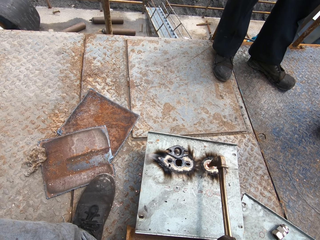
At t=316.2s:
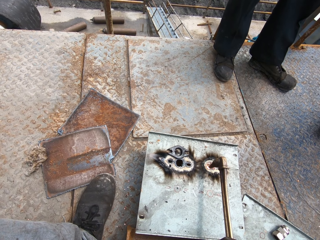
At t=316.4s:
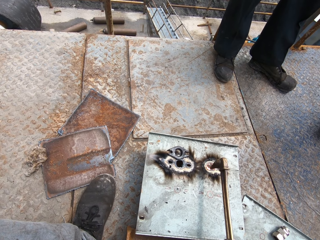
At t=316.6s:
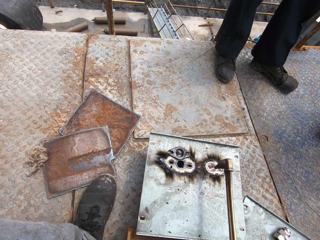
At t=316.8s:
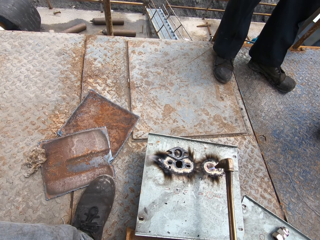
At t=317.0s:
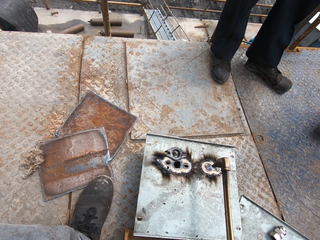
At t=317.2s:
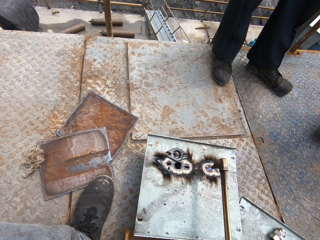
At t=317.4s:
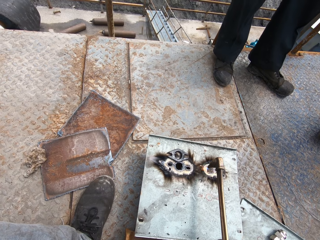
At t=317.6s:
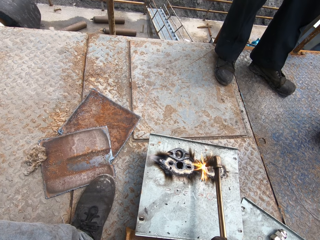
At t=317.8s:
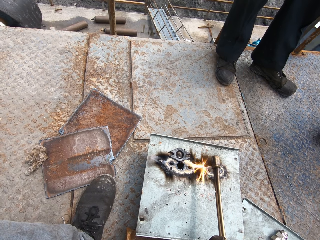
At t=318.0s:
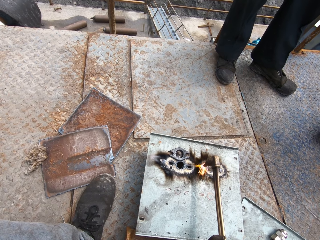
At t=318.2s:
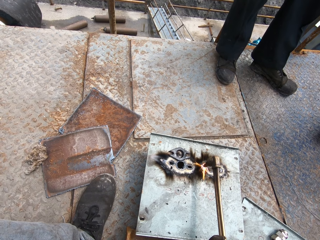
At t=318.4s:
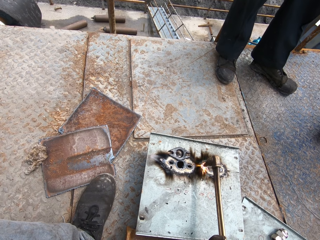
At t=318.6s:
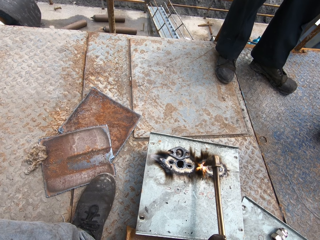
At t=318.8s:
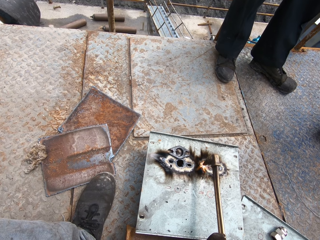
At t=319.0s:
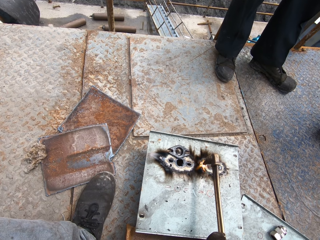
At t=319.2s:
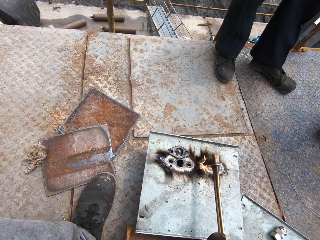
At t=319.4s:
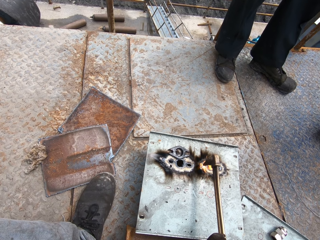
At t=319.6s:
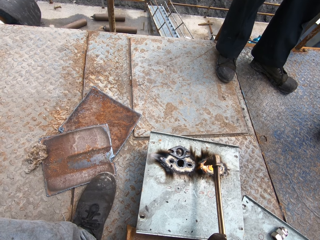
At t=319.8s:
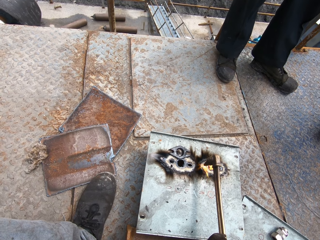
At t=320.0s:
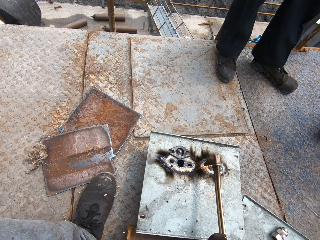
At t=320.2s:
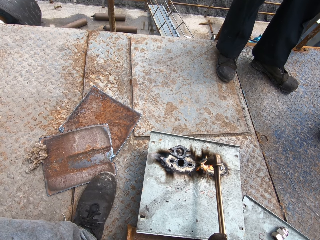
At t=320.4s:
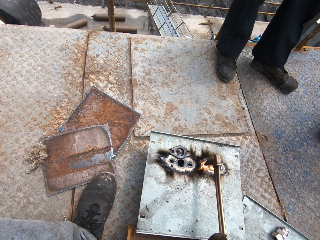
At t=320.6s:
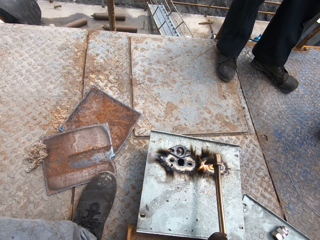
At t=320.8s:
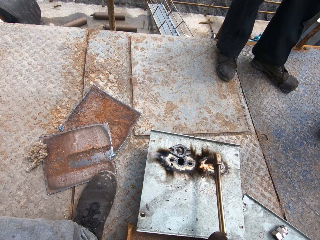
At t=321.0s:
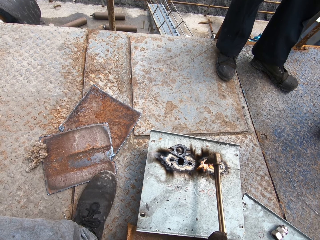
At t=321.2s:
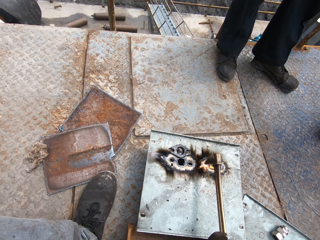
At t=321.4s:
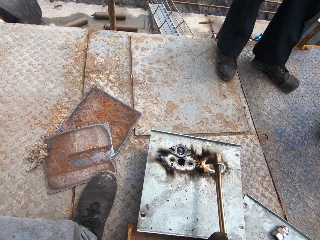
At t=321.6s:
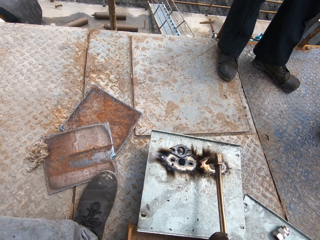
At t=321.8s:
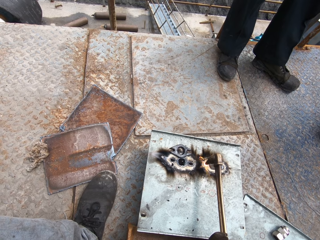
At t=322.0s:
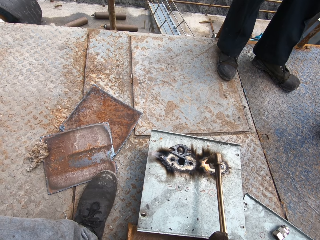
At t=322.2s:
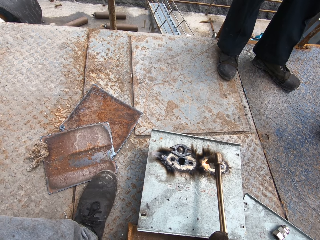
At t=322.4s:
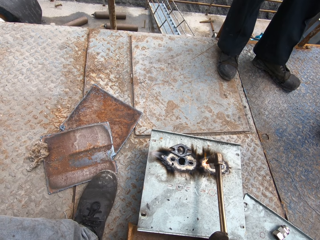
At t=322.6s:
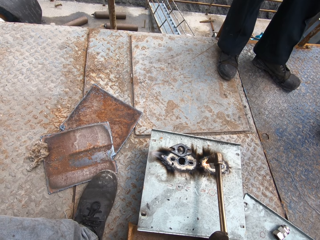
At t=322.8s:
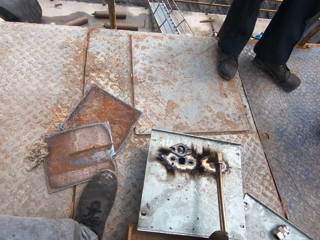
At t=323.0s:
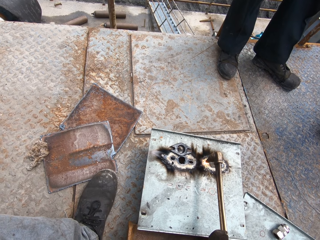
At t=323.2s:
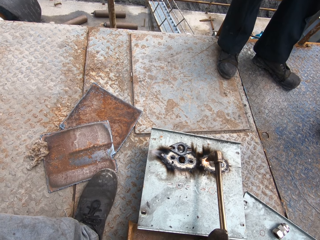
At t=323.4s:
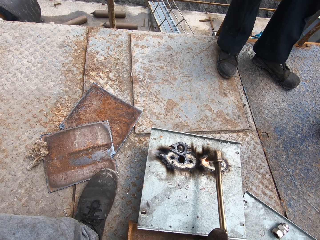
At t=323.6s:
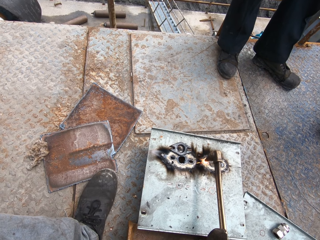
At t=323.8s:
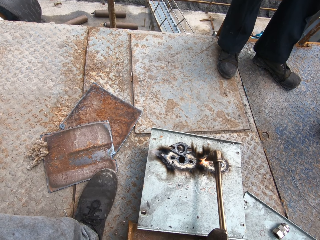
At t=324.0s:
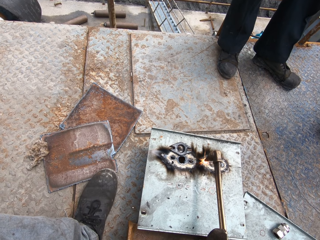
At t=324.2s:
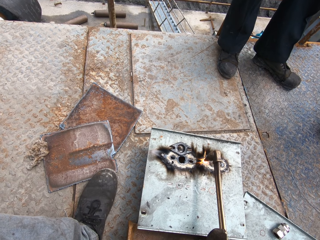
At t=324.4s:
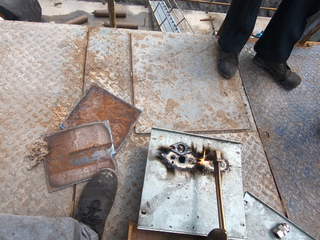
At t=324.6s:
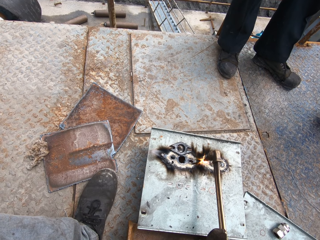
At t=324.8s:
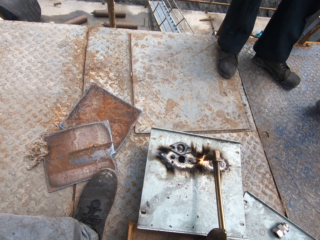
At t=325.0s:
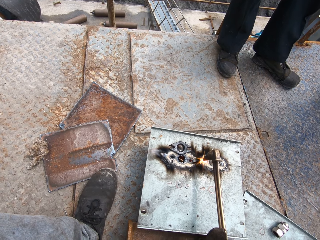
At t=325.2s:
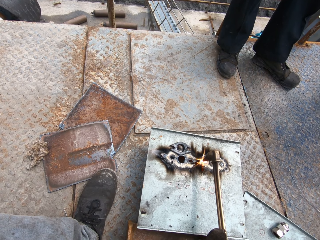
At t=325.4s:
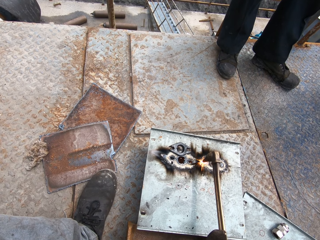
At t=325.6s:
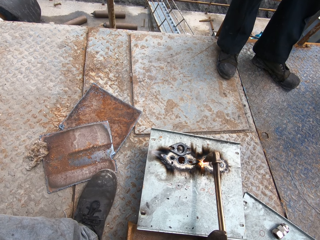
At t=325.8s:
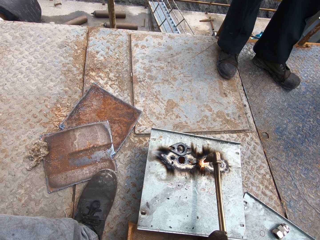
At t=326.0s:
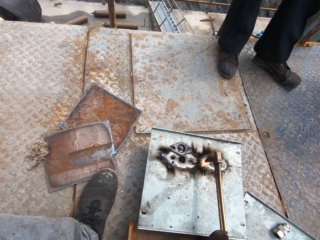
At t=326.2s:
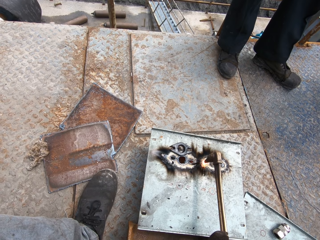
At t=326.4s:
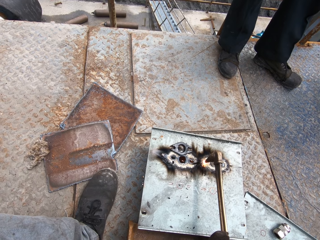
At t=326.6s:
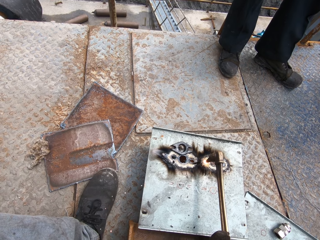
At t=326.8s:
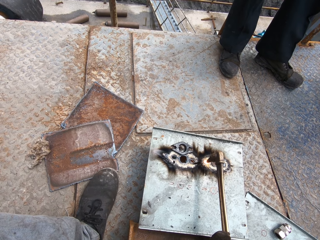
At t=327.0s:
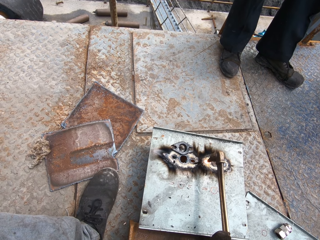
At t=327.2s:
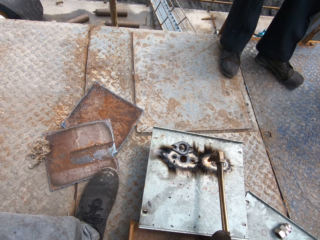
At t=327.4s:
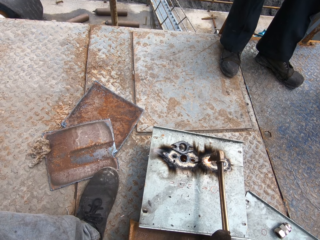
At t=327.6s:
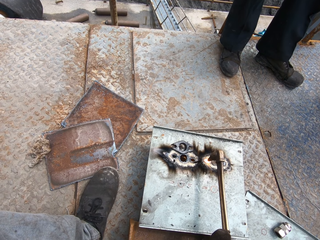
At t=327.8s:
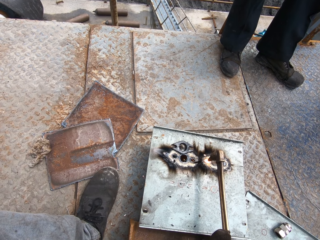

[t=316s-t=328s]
The camera wearer cuts a hole into the metal plate on the floor with the flaming blowtorch in his right hand.

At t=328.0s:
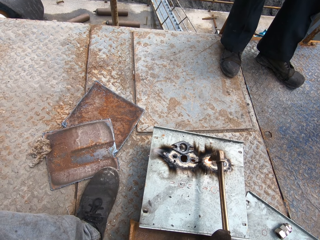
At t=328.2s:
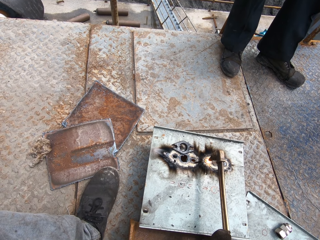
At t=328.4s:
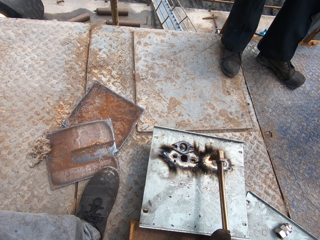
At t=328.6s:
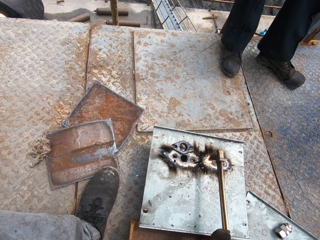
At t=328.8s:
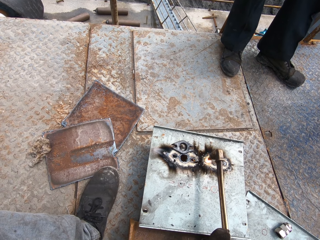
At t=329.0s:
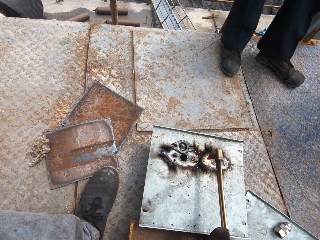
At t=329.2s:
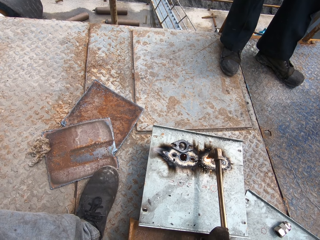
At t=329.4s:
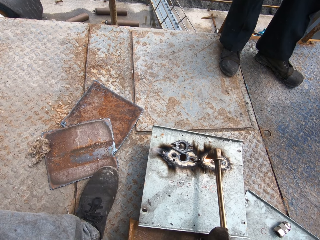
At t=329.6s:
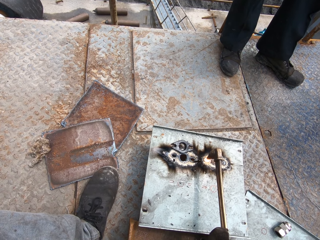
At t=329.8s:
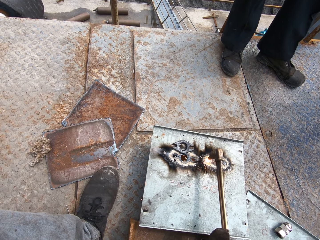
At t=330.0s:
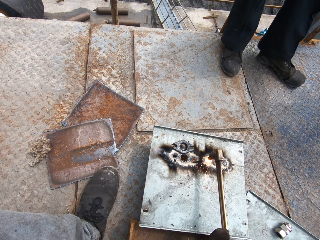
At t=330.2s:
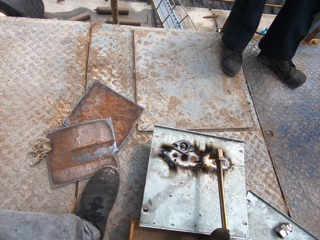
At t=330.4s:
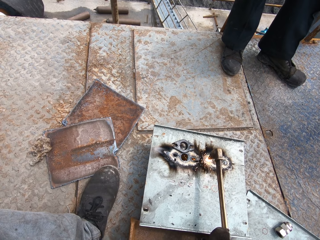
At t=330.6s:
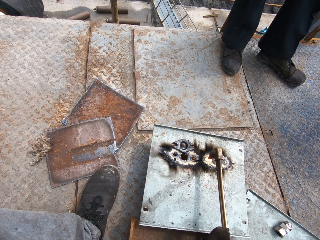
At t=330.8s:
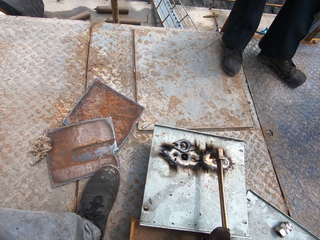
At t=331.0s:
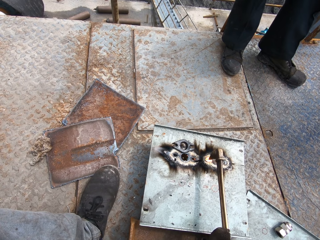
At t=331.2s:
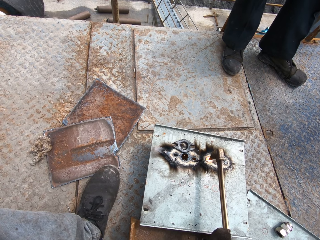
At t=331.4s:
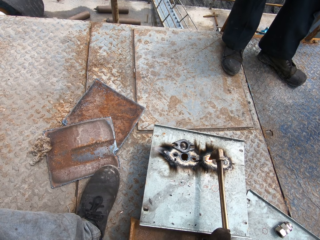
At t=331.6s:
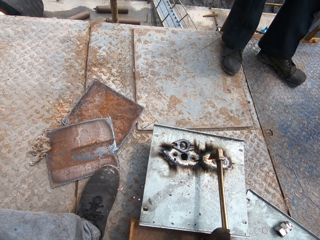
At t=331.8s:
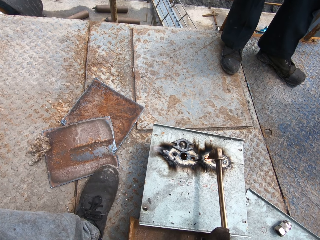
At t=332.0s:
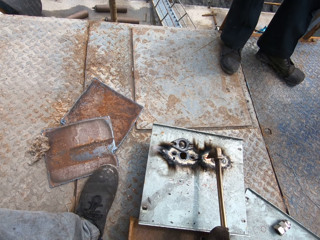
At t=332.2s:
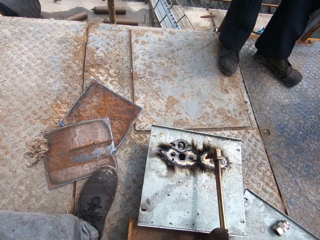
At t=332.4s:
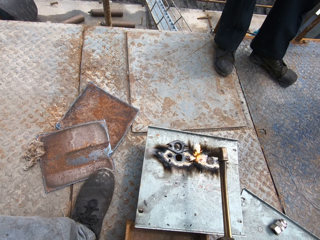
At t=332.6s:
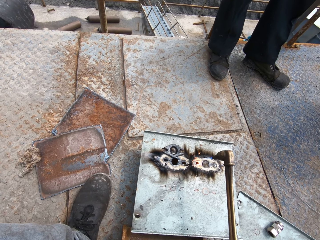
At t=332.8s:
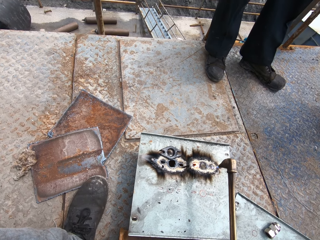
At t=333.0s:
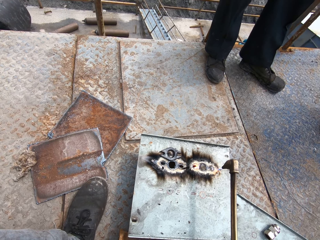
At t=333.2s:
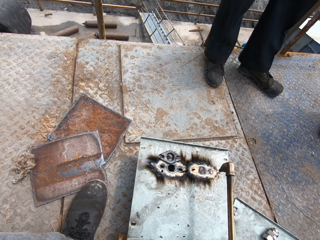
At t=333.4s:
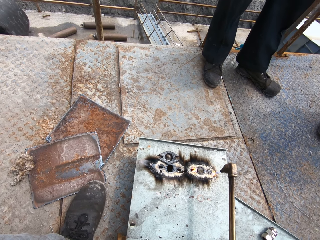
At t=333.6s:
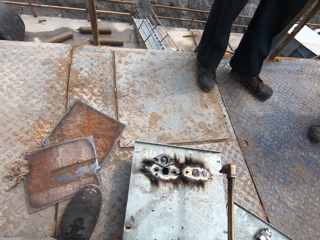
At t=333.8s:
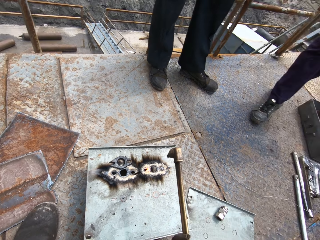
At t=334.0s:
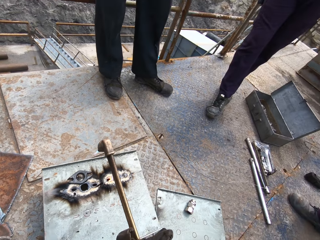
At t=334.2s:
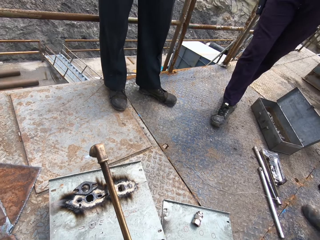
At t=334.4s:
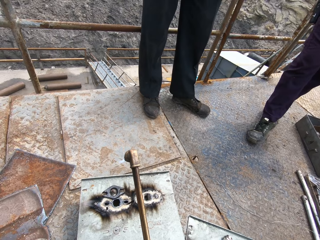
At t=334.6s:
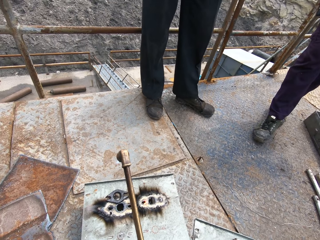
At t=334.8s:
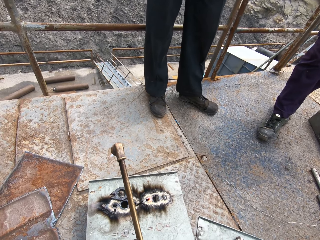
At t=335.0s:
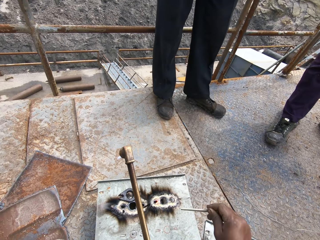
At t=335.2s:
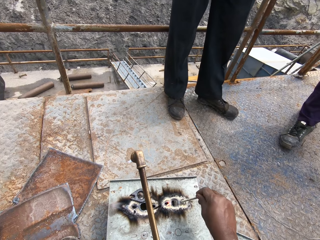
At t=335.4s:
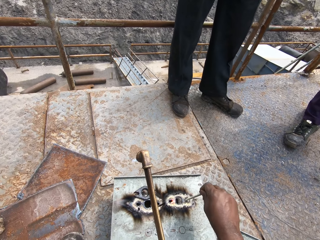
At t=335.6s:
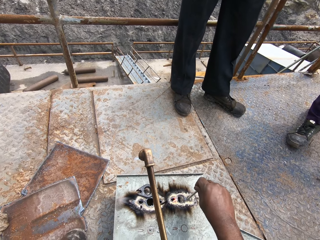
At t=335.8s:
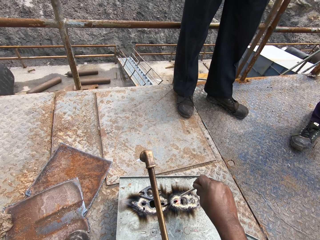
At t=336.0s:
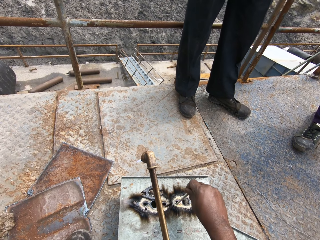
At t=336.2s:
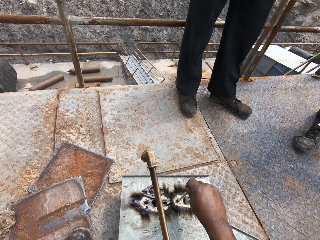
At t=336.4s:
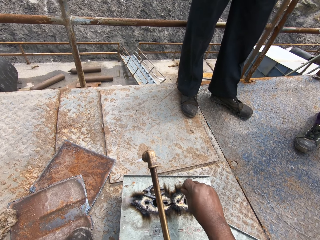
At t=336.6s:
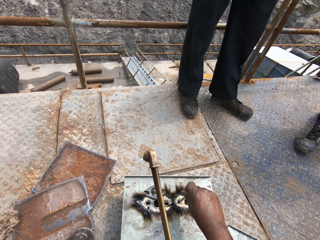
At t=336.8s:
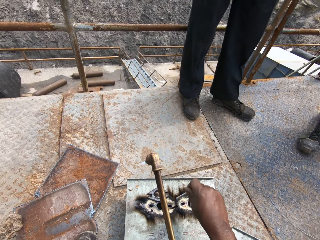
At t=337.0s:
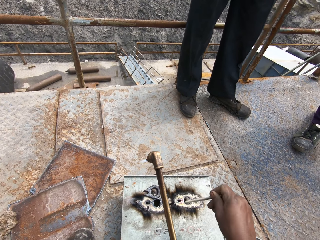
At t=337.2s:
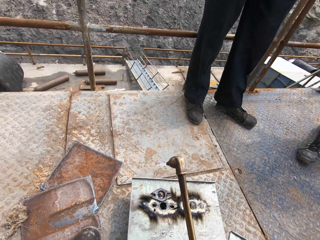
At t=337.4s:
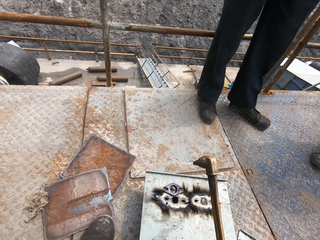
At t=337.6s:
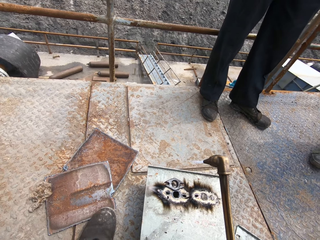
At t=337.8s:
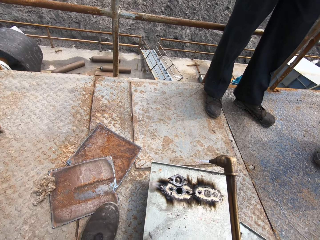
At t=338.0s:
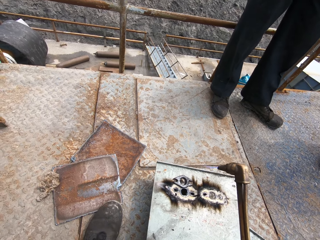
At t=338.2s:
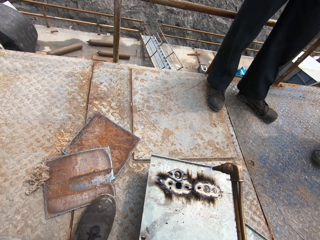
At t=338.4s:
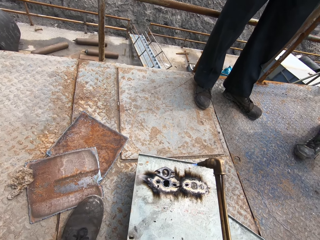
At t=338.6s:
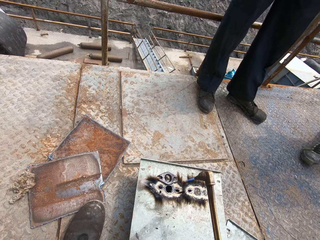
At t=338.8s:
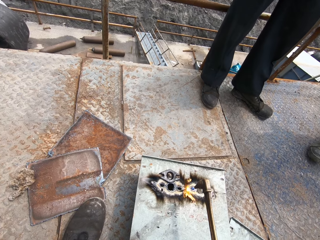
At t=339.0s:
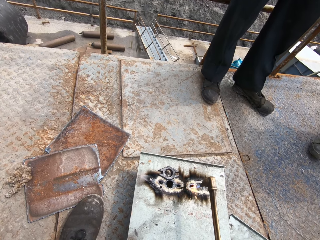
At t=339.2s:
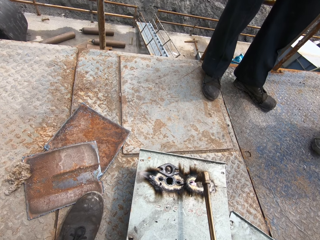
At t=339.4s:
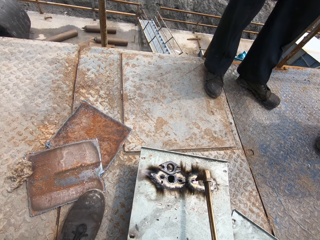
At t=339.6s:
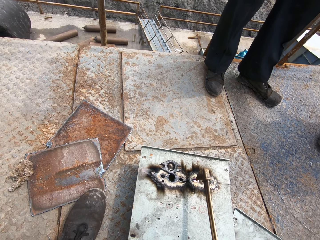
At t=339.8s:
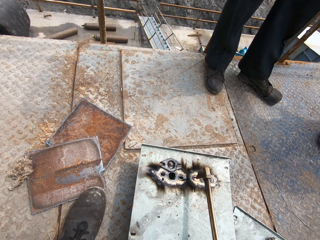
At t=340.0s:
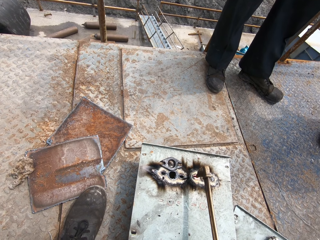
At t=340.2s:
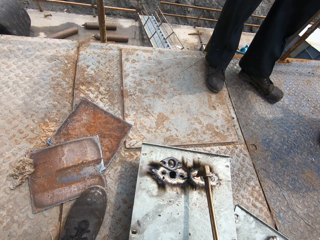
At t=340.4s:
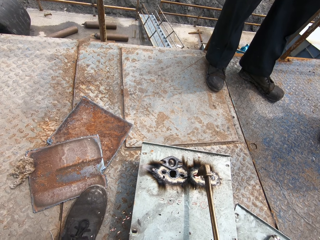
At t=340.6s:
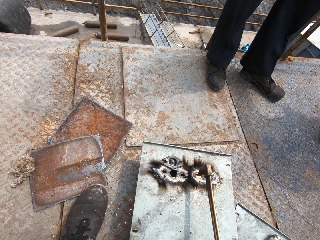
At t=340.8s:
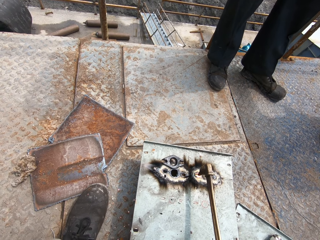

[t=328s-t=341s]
The camera wearer widens a hole on the metal plate with a metal rod in his right hand. He puts the rod in the hole. He widens the hole on the metal plate with the metal rod in his right hand. He welds with the welding gun. He widens the hole on the metal plate on the floor with the flaming blowtorch in his right hand.
